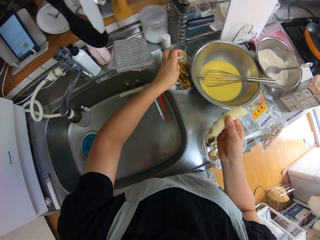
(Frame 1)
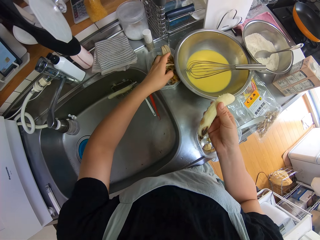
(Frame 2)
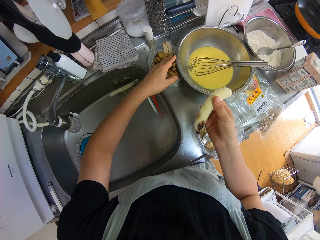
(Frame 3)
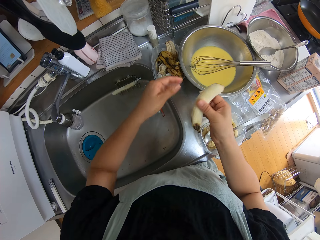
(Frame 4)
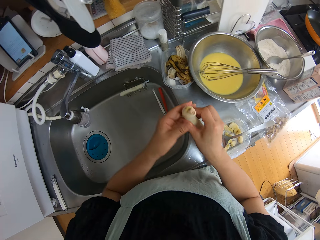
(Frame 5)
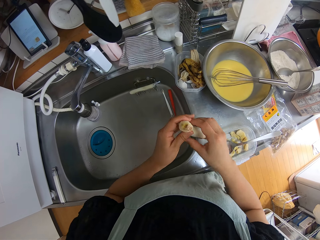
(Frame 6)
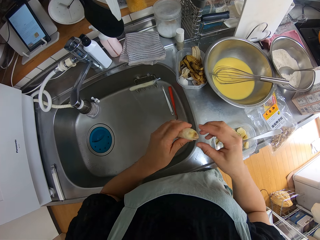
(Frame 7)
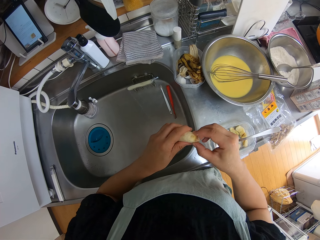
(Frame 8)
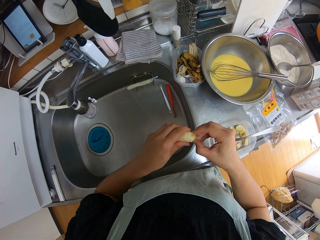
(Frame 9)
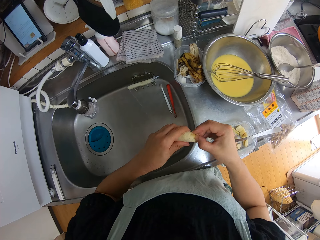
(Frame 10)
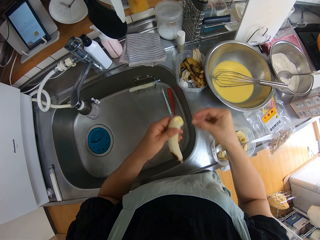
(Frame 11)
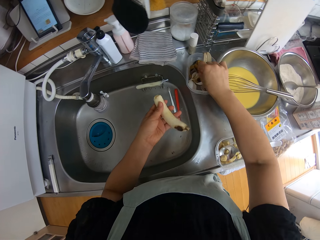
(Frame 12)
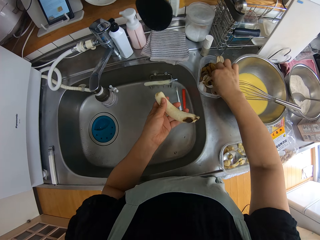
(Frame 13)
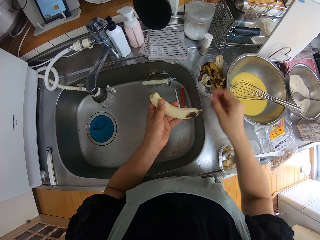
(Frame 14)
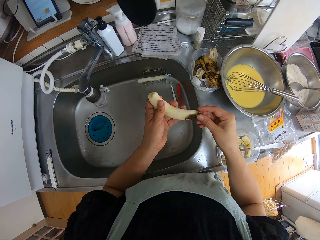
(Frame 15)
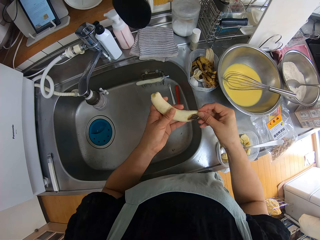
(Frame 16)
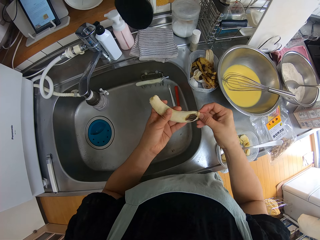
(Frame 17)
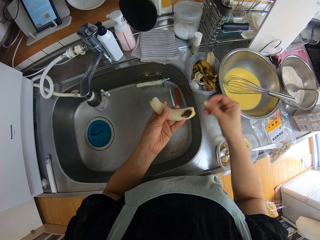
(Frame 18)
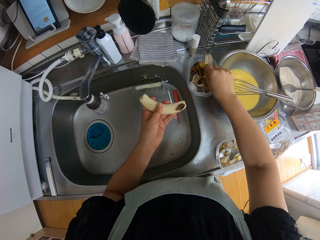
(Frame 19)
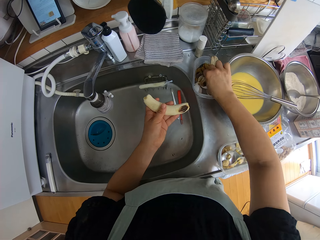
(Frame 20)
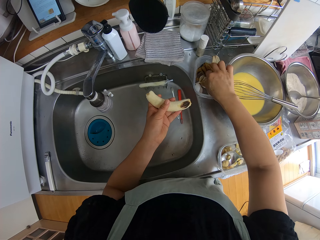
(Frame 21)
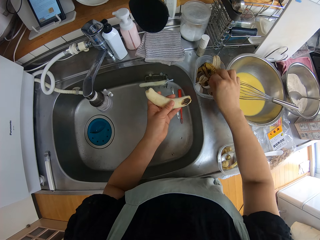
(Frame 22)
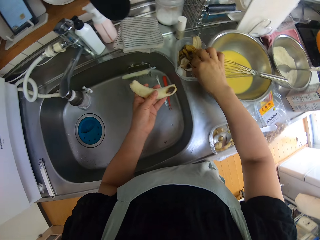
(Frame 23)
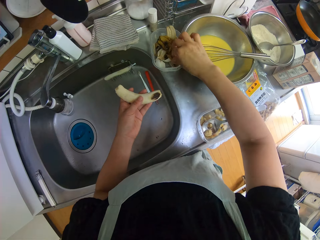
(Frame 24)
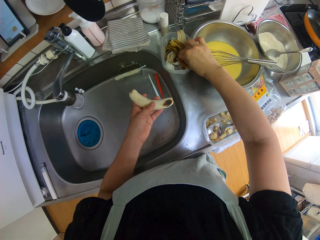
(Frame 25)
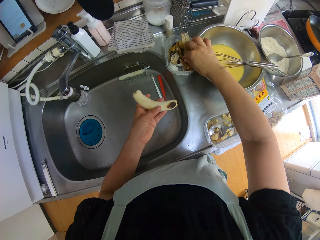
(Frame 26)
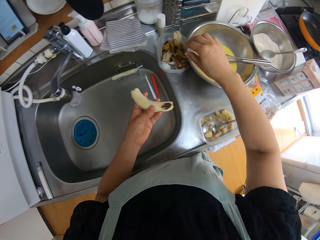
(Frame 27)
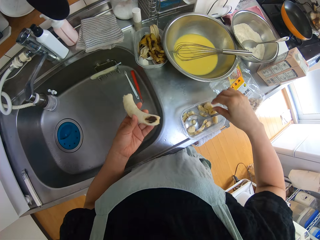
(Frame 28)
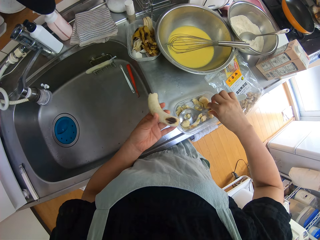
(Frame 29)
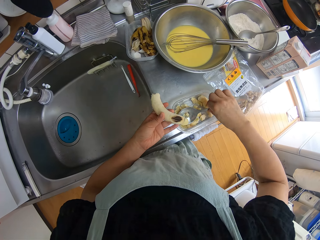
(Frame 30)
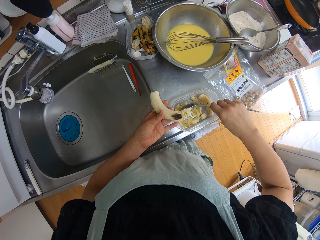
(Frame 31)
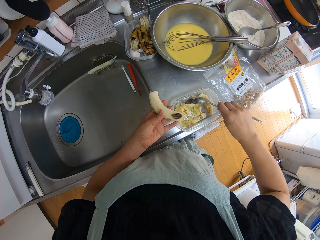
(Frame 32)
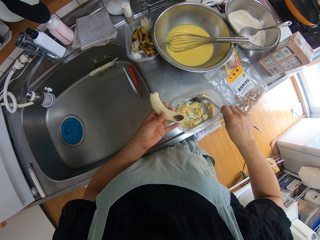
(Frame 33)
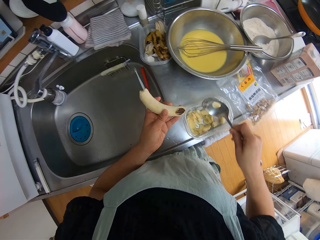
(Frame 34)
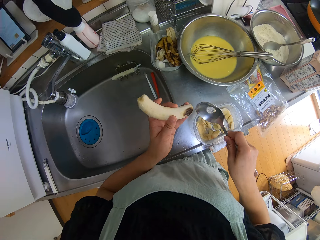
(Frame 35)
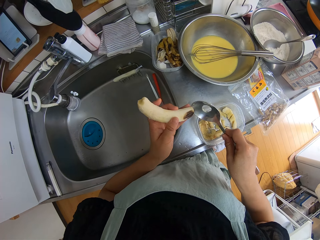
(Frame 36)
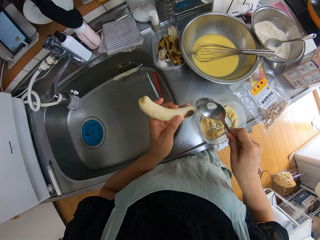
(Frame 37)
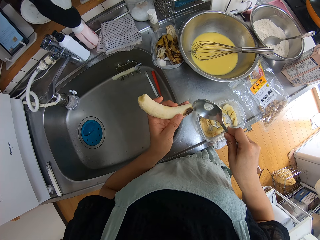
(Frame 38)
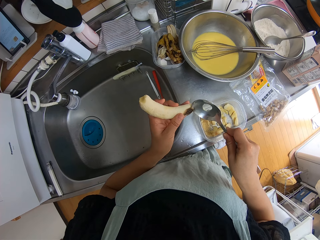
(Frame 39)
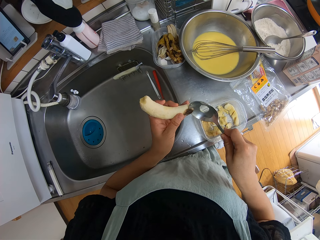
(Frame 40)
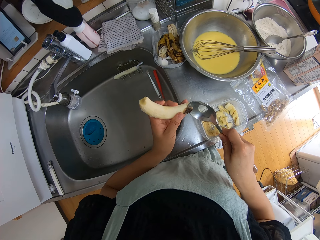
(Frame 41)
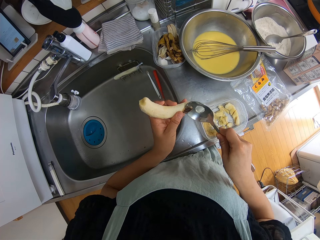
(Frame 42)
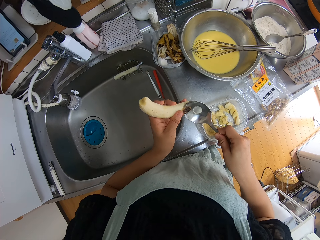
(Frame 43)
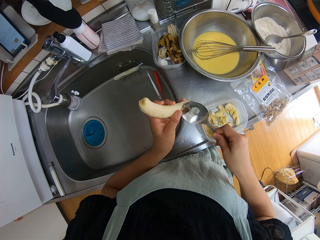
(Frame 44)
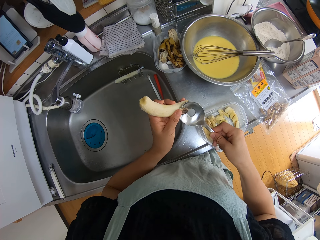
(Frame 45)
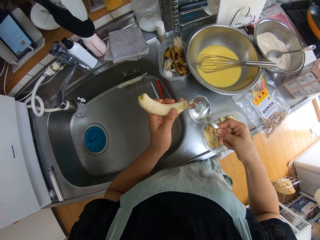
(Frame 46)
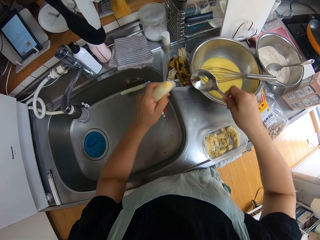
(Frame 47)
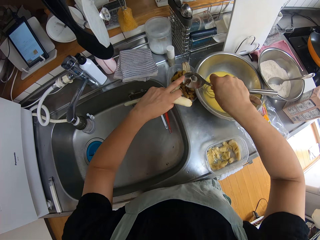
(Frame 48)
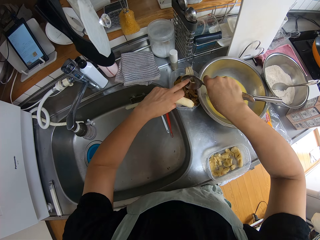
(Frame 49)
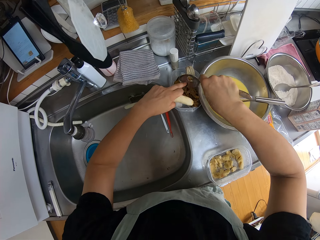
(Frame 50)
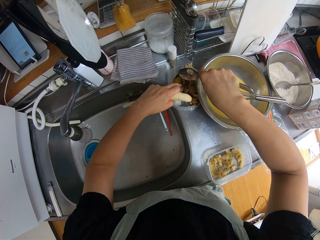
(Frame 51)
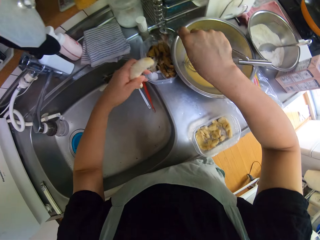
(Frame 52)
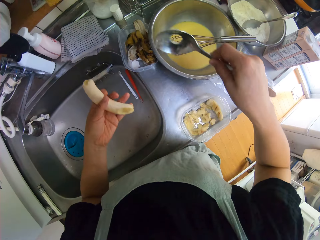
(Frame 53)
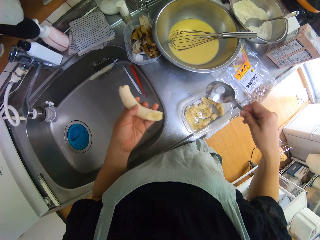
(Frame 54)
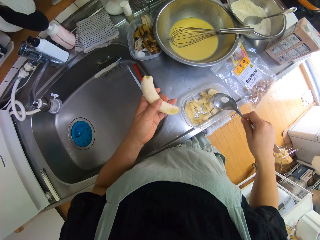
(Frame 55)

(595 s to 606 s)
The camera wearer drops the peel on a container on the sink. They remove the banana pull tab. They drop the pull tab in the container with peels on the sink. They remove the banana pull tab. They drop the pull tab in the container with peels on the sink. They pick up the spoon in the container. They remove a bad part of the banana with the spoon. They drop the bad part in the peel container.

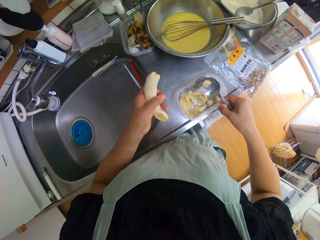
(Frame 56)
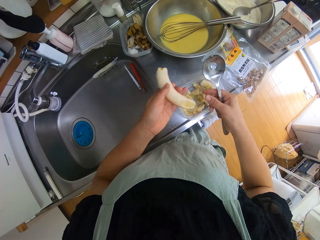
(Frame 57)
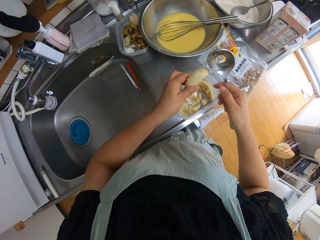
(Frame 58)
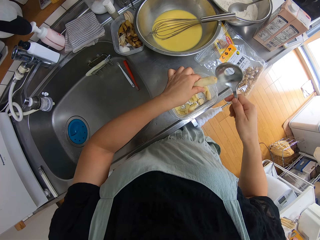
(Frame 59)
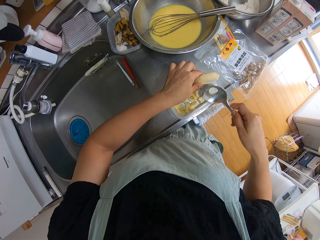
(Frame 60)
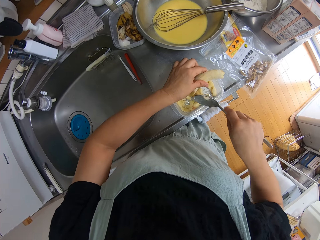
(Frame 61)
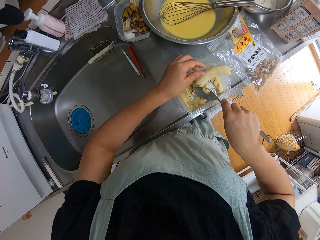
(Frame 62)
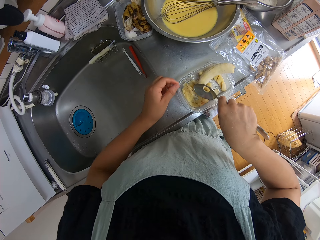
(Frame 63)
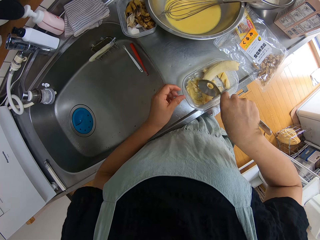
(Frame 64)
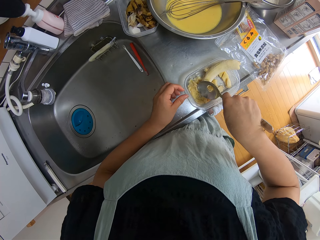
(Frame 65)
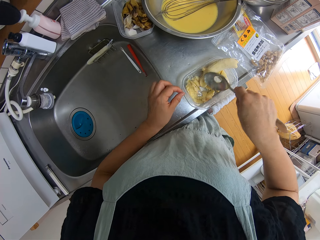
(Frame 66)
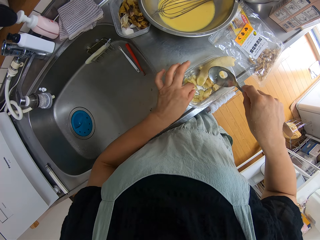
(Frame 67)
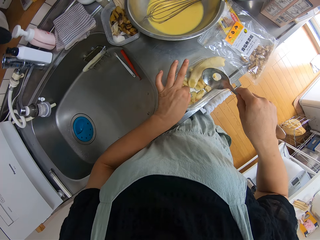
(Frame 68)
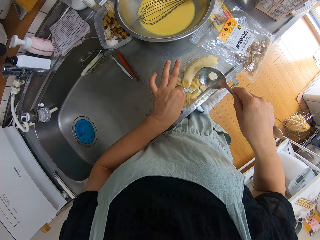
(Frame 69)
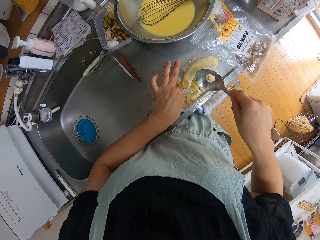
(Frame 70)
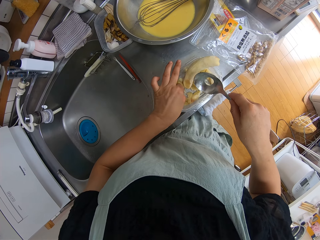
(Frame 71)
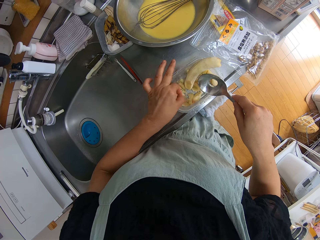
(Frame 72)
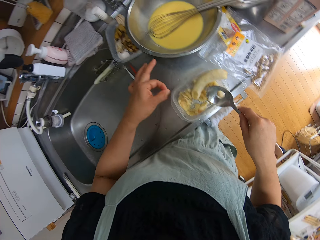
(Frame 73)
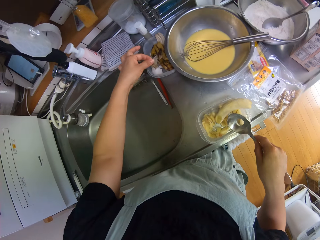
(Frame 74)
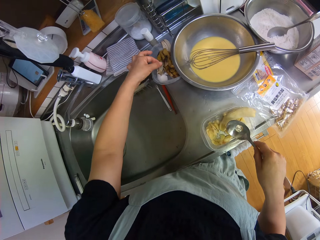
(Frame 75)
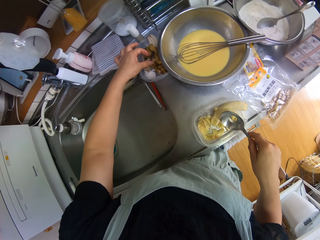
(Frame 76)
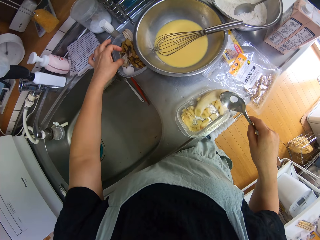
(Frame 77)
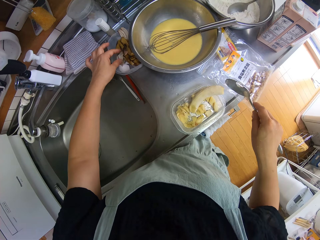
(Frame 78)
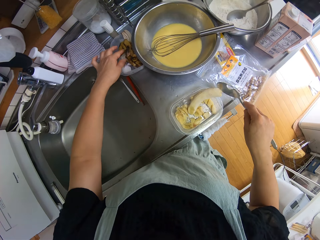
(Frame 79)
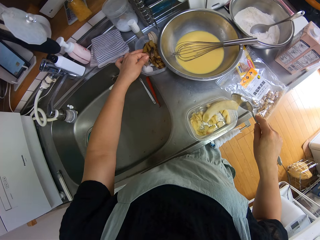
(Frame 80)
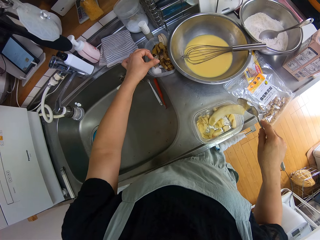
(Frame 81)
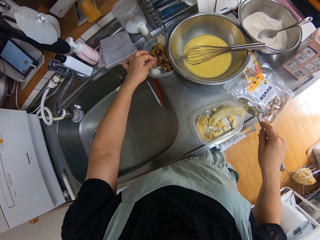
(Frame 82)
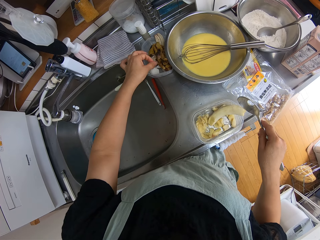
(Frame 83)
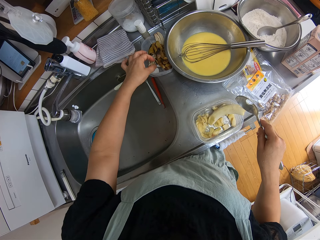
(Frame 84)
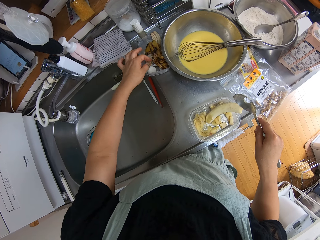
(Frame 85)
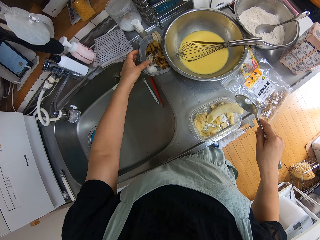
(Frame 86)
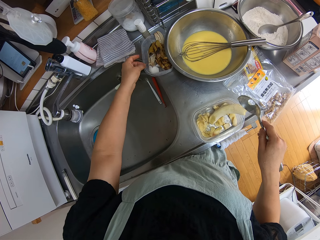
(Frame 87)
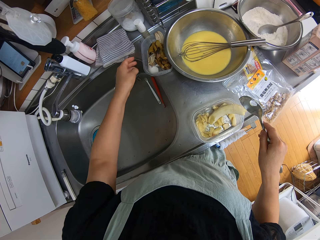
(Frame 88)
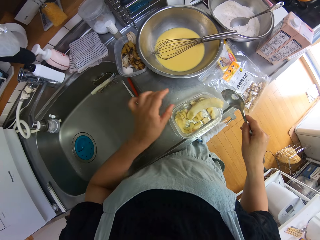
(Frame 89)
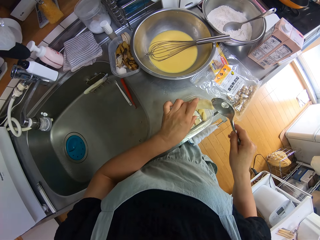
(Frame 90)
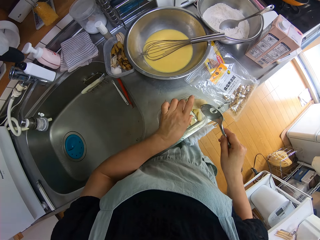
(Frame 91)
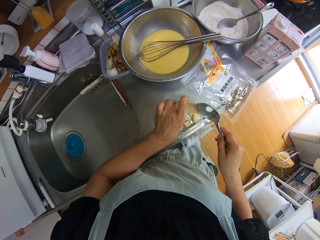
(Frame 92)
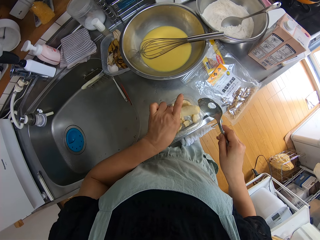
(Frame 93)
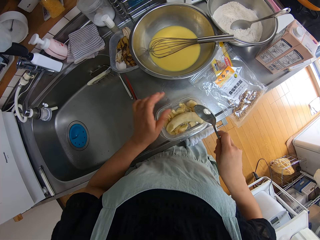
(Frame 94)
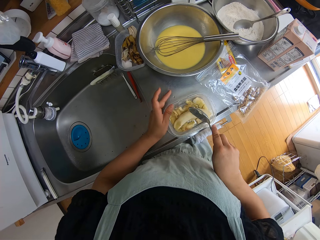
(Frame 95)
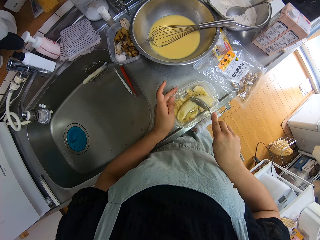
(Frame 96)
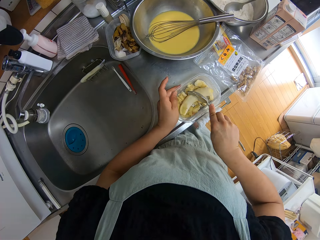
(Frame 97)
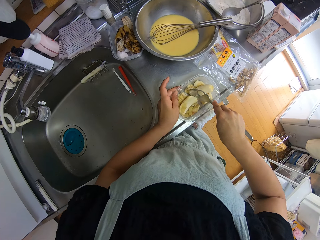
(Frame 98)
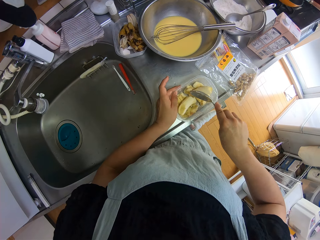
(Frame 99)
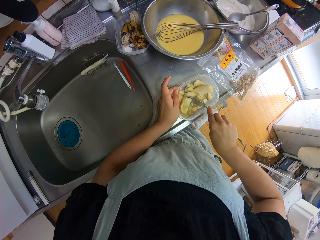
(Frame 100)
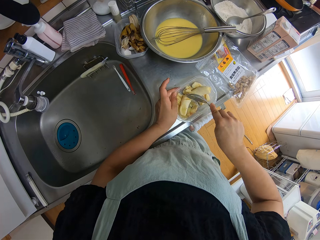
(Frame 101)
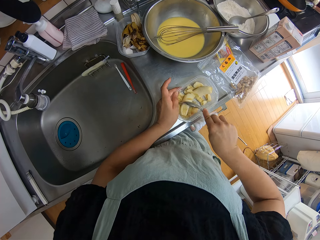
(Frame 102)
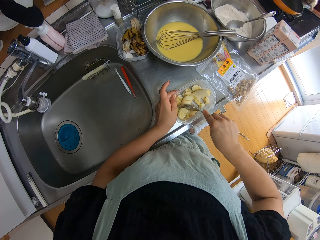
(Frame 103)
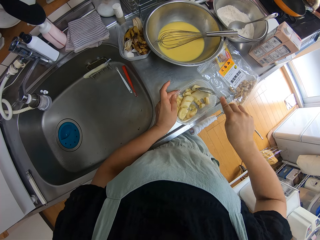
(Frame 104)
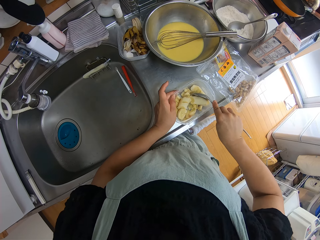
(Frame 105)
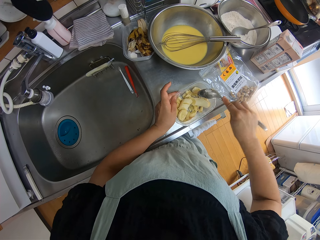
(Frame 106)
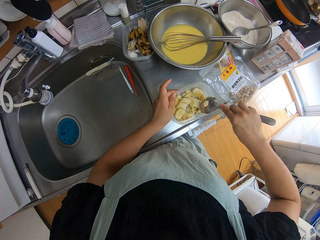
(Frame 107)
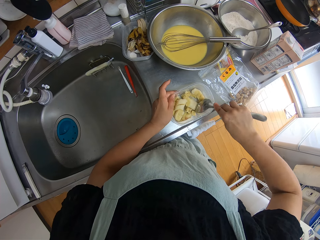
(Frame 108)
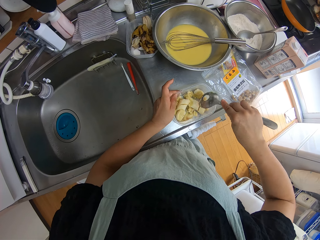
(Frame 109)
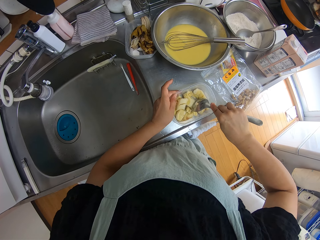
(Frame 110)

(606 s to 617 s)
The camera wearer drops the banana in the container. She removes dirt in the banana container with her left hand. She drops the dirt in the container with peels. She adjusts the banana in the container. She breaks the banana in the container with the spoon.
